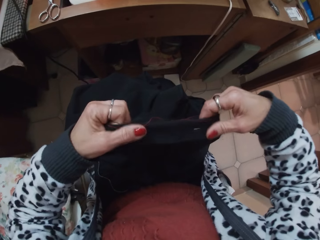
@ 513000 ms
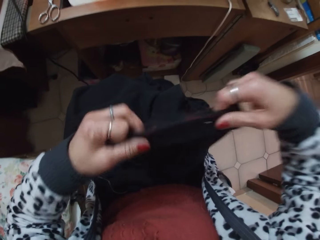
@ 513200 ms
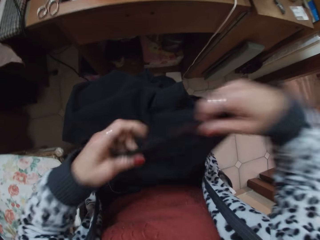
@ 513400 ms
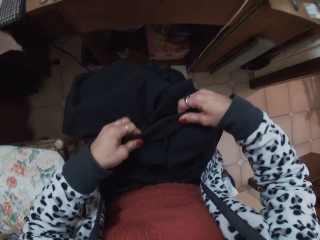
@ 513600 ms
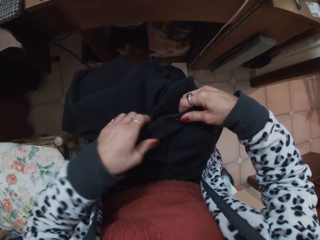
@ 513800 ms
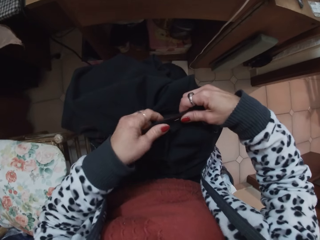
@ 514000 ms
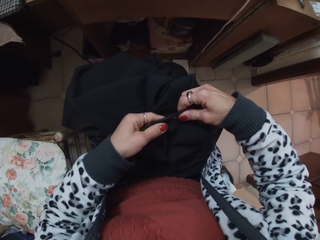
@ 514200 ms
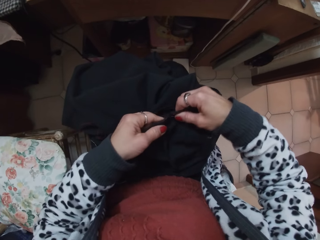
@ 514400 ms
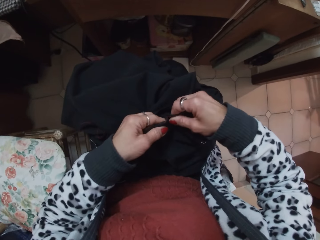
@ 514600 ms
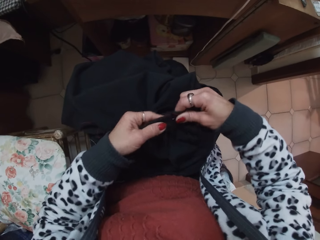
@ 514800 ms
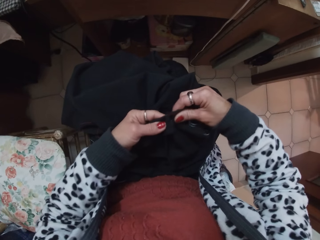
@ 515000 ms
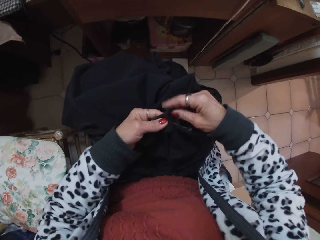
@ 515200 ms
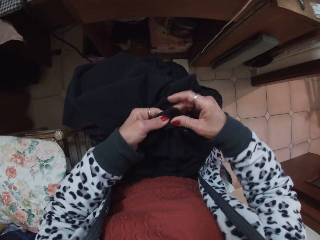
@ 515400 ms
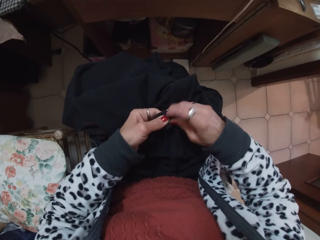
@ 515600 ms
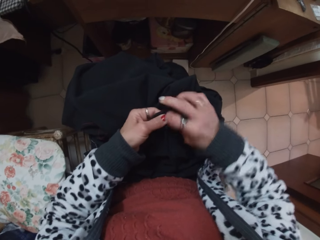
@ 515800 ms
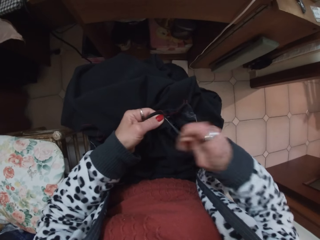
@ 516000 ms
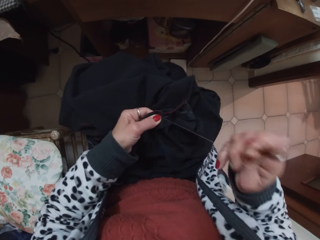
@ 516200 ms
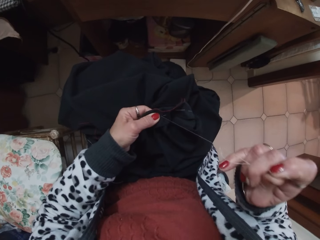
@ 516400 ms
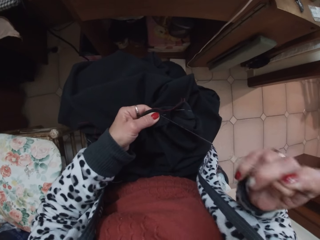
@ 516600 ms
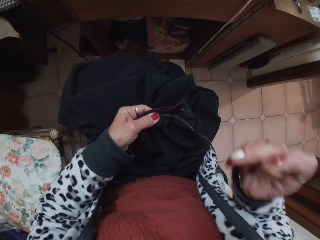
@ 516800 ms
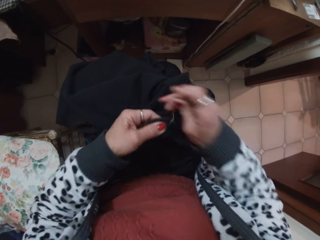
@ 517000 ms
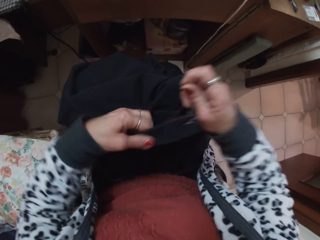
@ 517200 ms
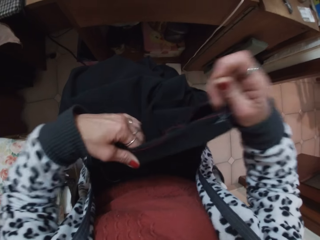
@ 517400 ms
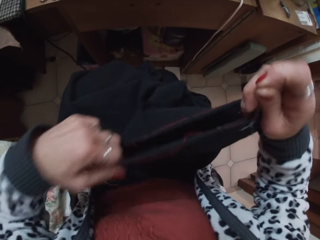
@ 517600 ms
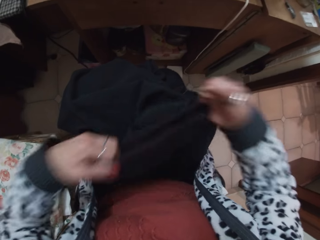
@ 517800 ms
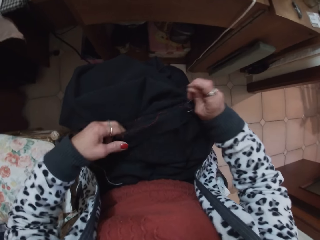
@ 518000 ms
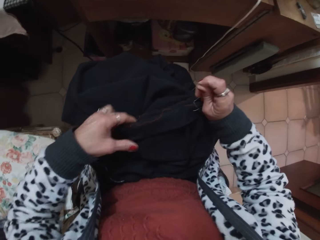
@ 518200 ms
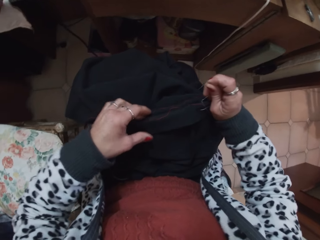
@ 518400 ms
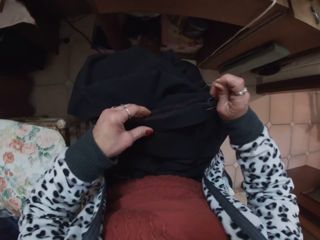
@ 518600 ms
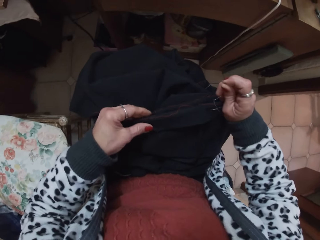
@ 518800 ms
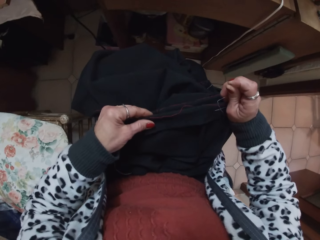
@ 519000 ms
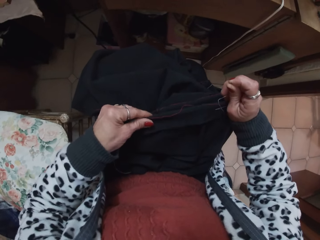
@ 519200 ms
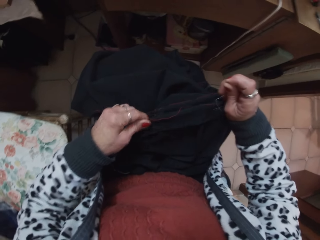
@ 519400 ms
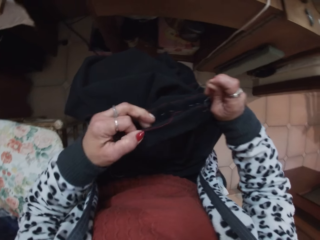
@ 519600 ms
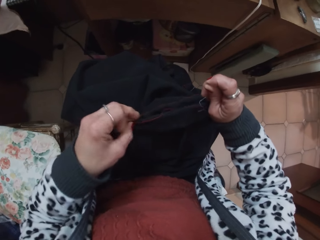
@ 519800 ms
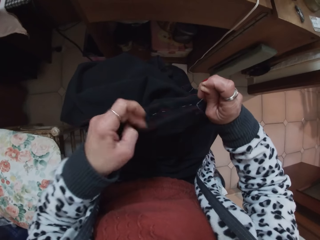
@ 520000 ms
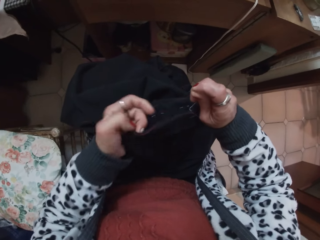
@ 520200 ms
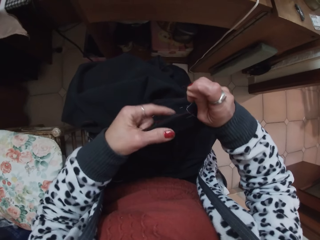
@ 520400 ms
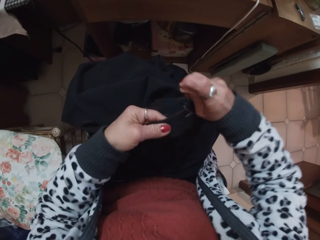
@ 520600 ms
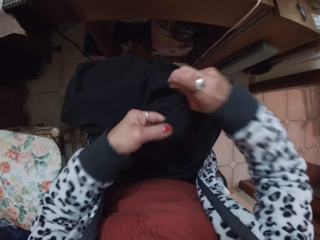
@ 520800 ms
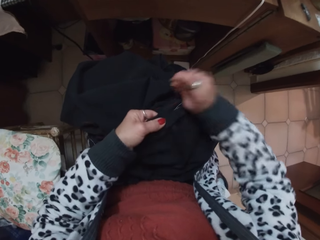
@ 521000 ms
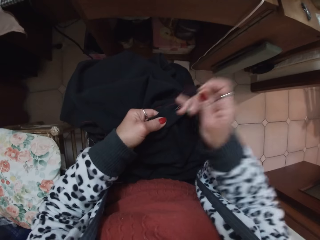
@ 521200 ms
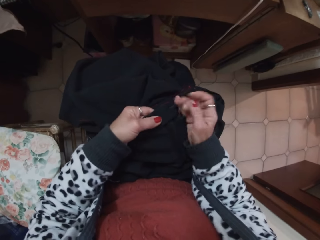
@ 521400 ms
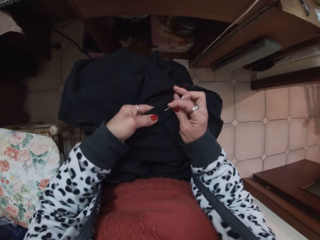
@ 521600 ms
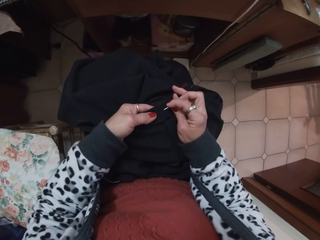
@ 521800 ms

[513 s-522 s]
The camera wearer continues to sew the trouser with the needle. They adjust the sewing thread. They adjust the trouser.

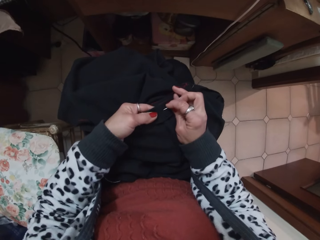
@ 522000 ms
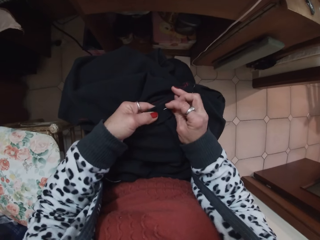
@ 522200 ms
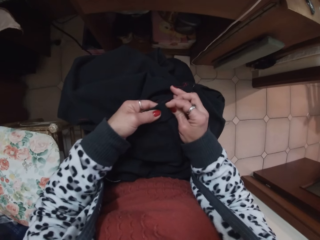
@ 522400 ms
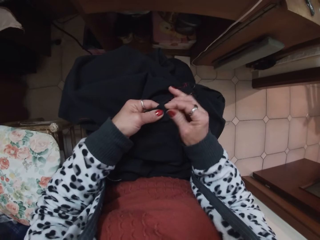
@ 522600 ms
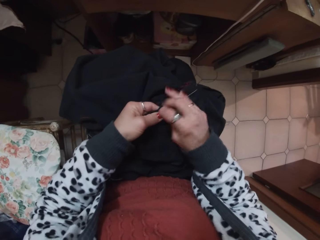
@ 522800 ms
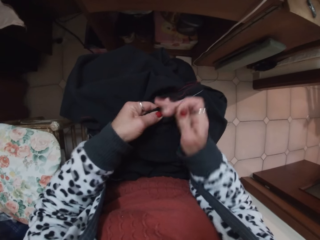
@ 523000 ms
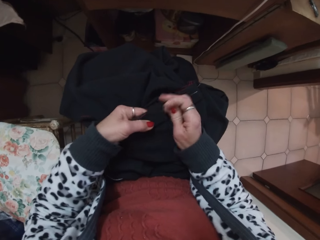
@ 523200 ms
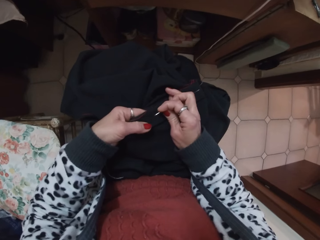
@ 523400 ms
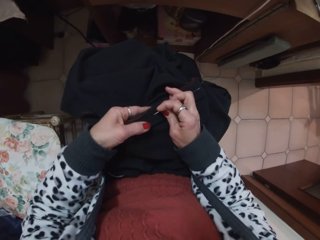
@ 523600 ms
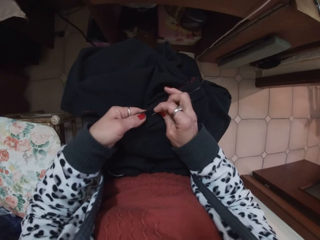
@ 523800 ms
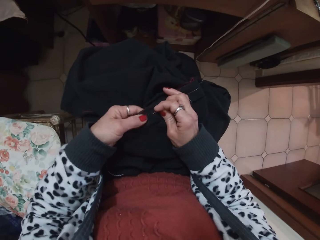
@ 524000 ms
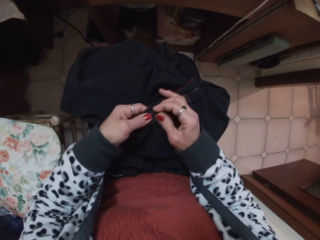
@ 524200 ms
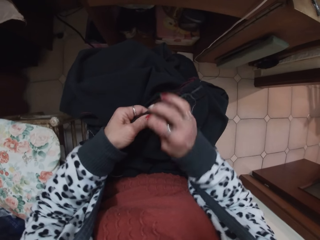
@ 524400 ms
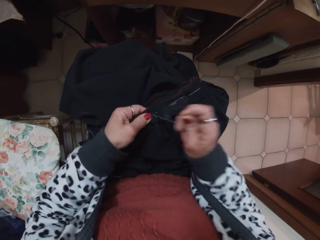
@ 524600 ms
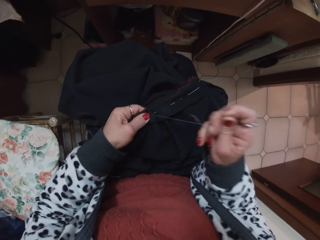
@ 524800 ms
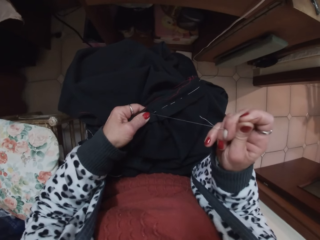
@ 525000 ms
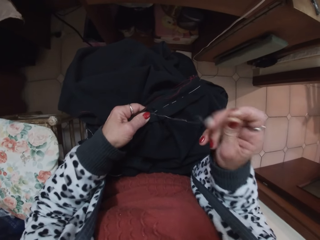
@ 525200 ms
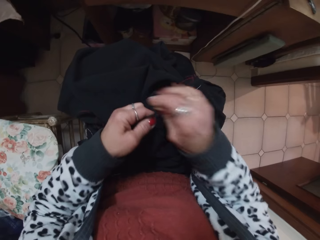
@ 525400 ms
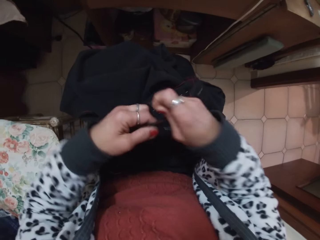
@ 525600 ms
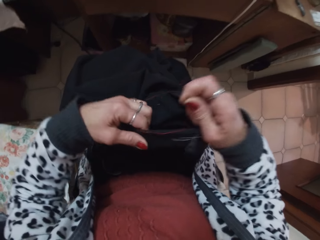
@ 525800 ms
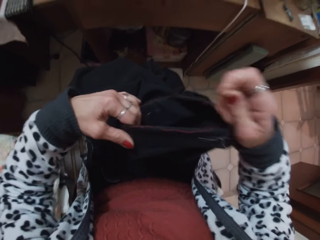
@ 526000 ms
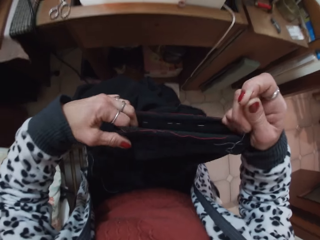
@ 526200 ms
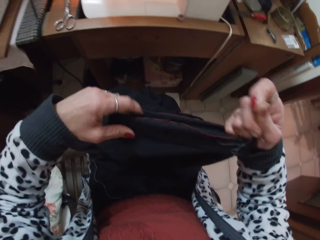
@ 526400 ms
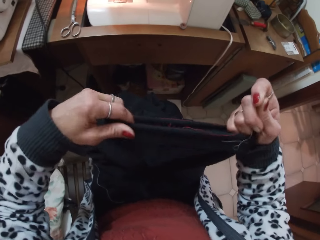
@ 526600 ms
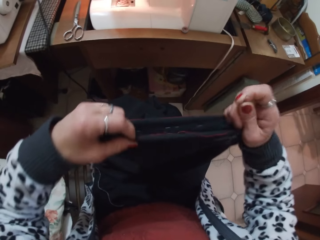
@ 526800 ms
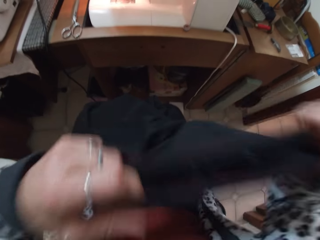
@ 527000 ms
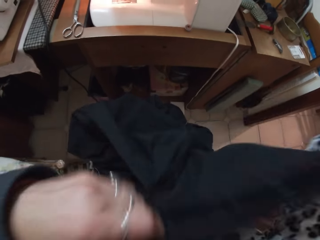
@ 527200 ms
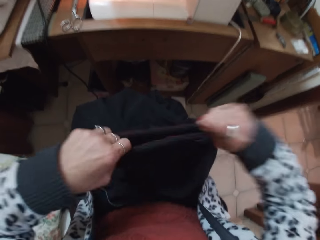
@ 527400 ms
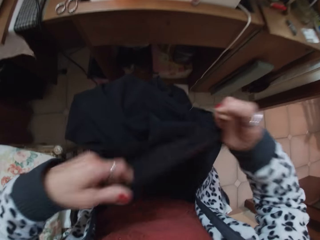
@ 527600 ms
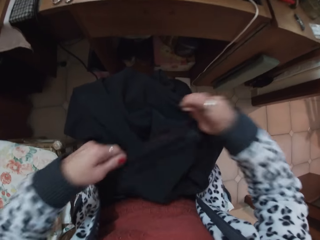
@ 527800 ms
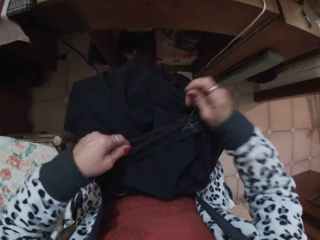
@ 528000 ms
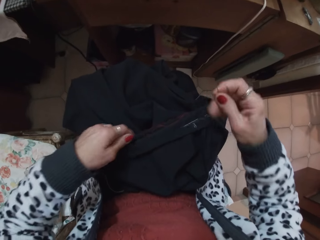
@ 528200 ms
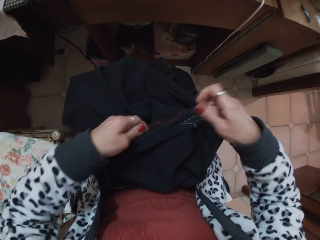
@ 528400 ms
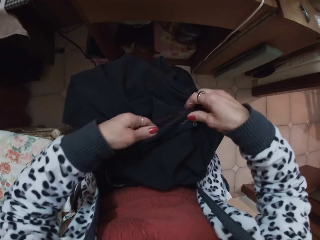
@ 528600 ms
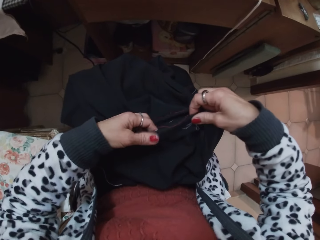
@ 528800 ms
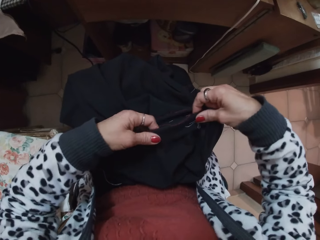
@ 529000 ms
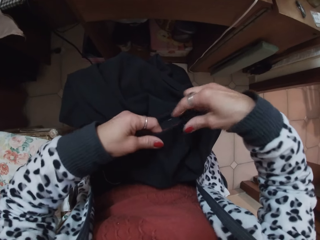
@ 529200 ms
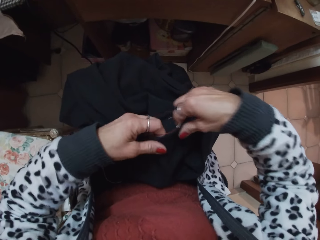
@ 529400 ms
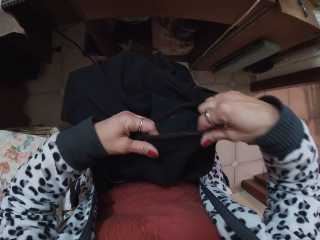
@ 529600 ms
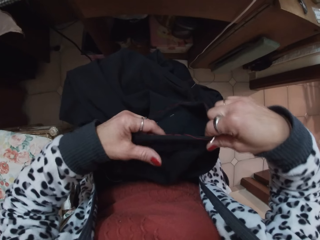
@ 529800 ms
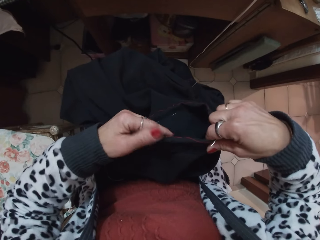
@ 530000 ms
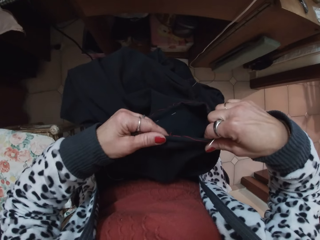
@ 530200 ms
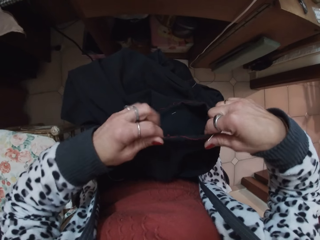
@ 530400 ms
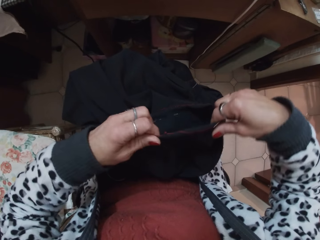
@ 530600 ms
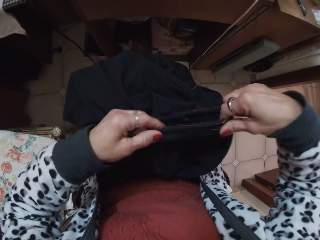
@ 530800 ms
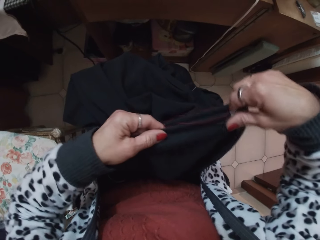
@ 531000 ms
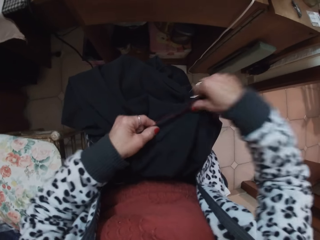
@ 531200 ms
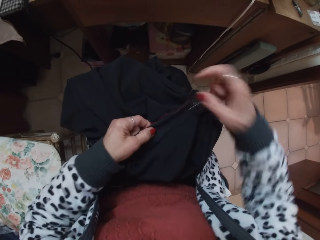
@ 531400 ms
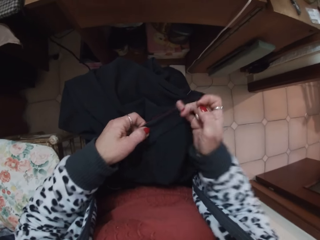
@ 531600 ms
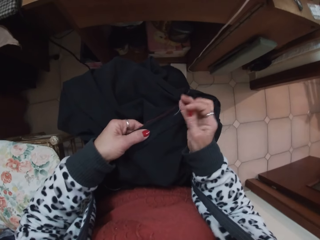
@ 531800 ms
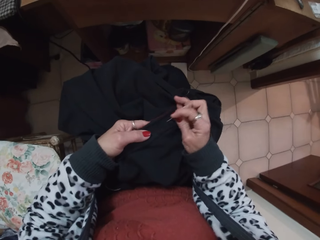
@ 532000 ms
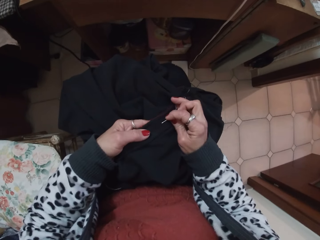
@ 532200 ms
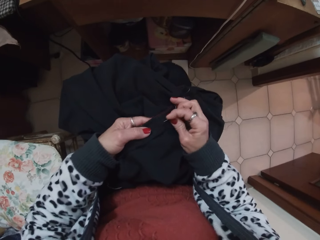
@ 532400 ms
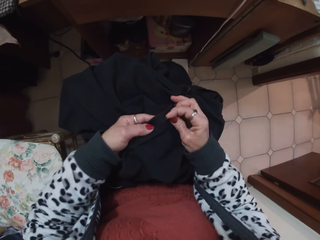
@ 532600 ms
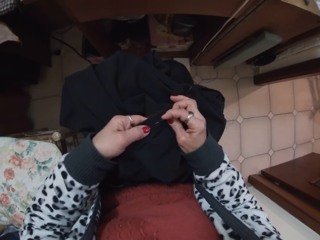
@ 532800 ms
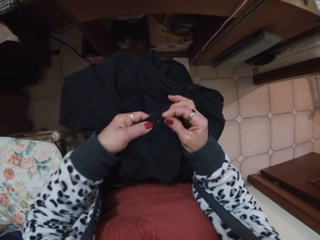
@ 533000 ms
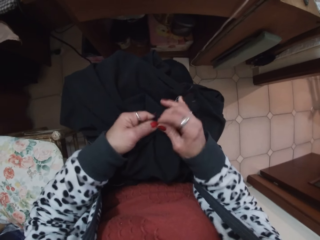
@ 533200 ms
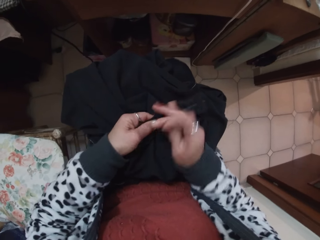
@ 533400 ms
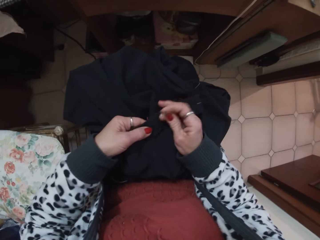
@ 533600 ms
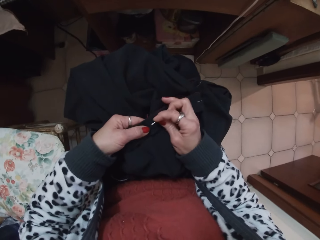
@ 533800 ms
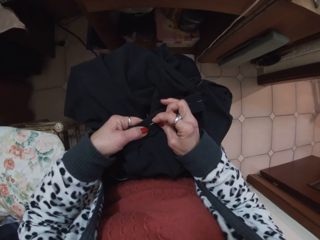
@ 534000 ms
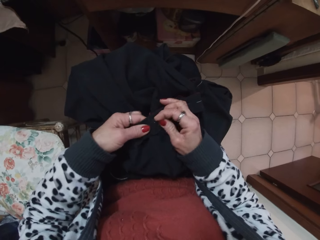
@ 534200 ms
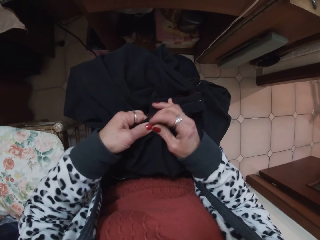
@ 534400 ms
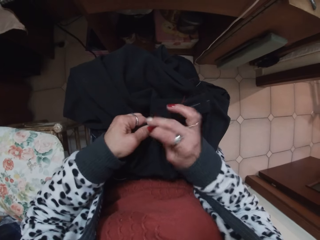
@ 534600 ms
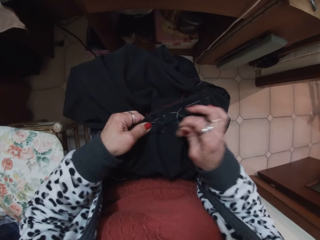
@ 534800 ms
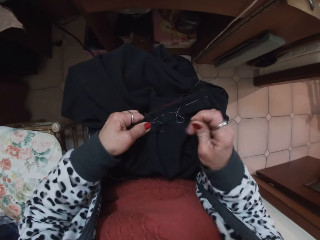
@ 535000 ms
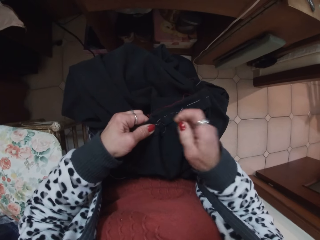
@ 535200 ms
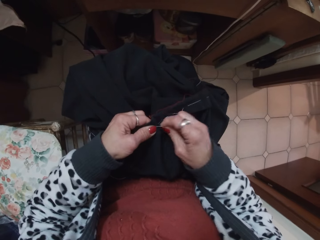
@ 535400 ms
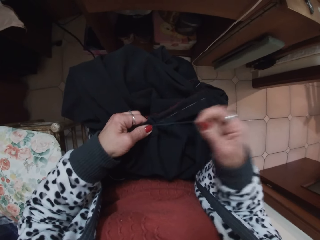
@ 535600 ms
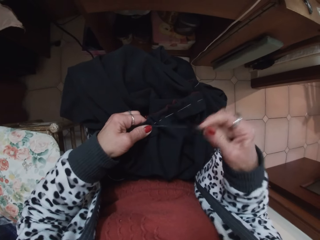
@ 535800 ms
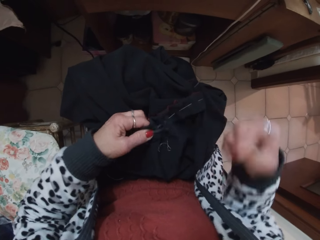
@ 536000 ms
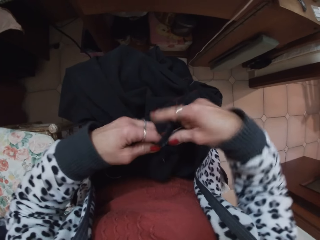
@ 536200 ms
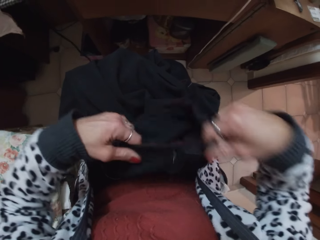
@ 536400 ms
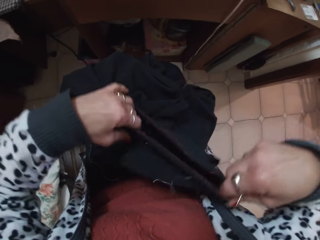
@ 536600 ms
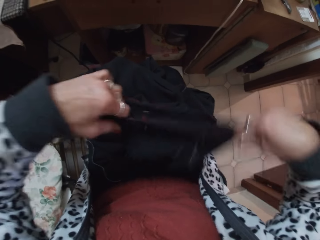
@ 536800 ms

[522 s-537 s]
The camera wearer continues to sew the trouser with the needle. They adjust the sewing thread. They adjust the fabric. They continue to sew the trouser with the needle. They continue to sew the trouser with the needle again. They adjust the sewing thread.
